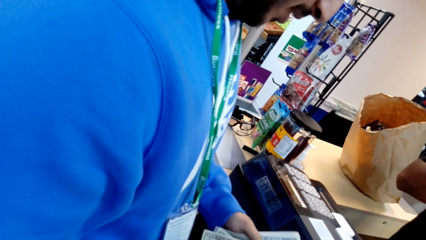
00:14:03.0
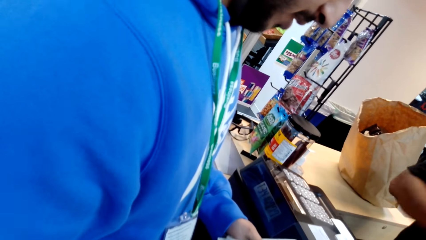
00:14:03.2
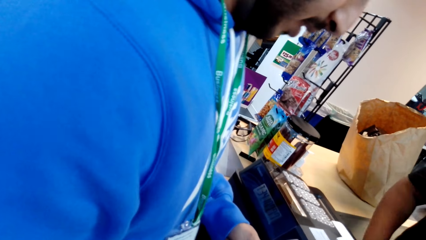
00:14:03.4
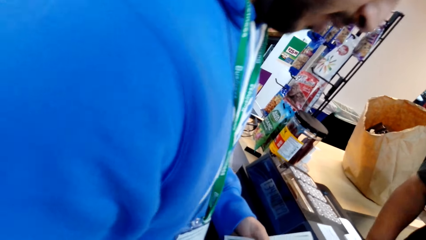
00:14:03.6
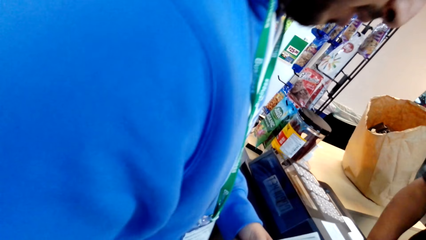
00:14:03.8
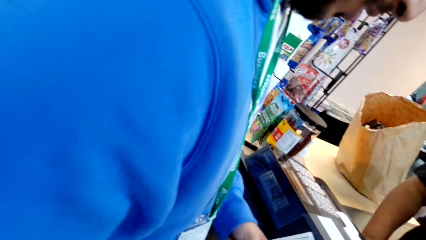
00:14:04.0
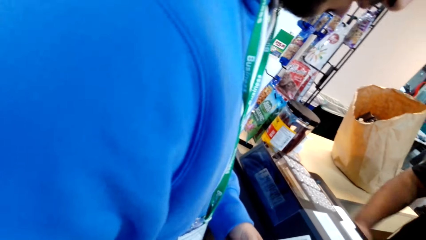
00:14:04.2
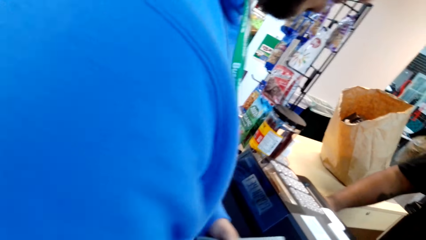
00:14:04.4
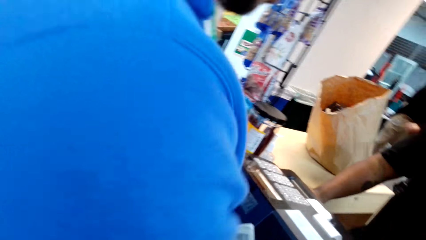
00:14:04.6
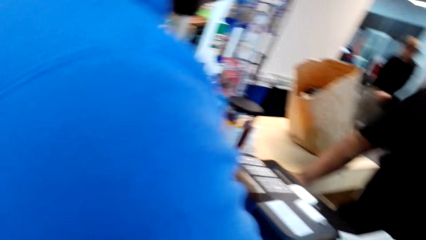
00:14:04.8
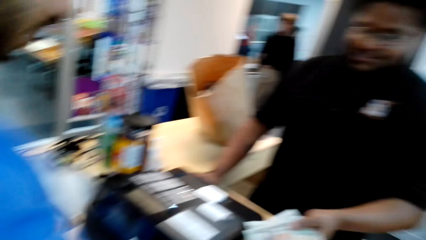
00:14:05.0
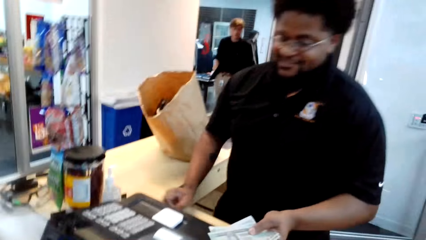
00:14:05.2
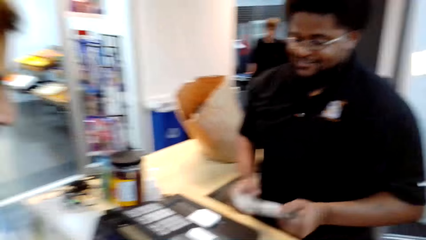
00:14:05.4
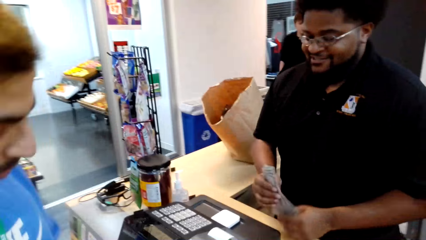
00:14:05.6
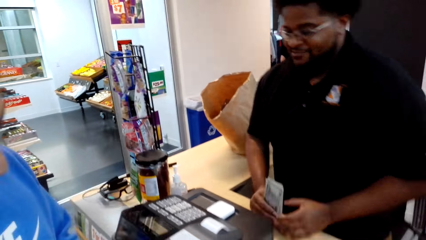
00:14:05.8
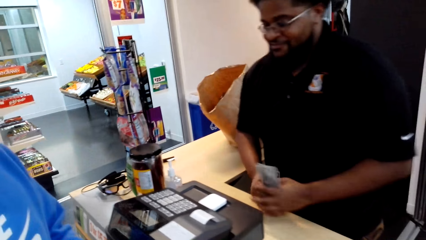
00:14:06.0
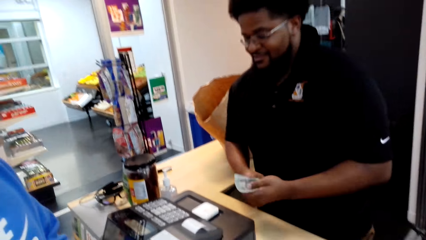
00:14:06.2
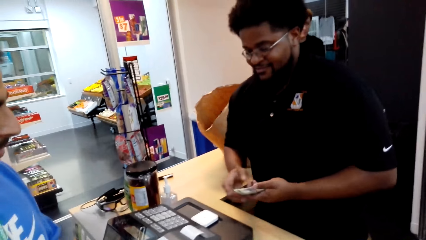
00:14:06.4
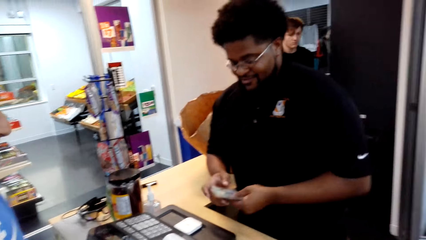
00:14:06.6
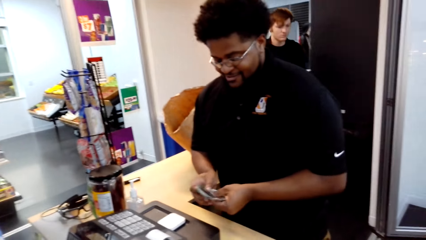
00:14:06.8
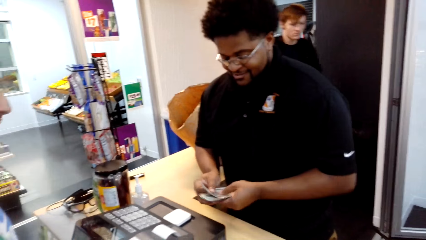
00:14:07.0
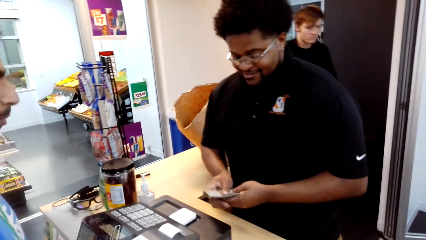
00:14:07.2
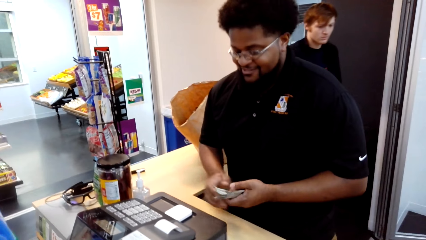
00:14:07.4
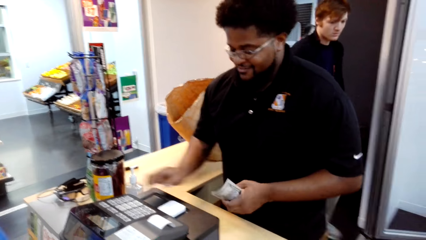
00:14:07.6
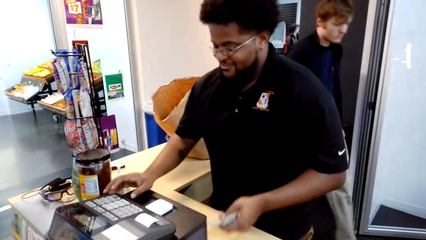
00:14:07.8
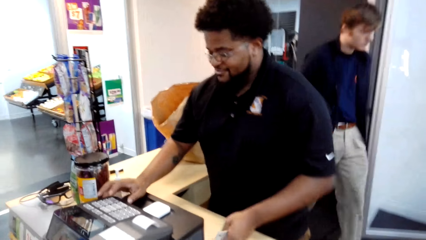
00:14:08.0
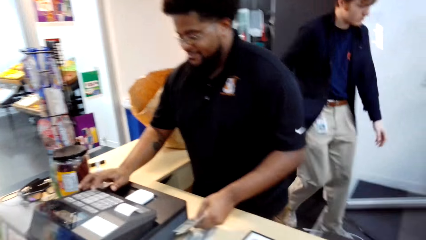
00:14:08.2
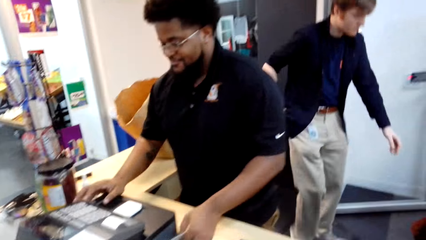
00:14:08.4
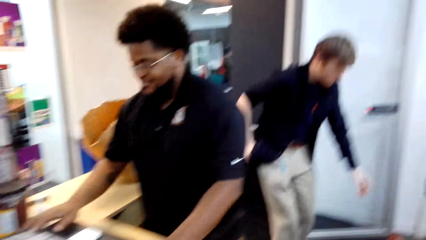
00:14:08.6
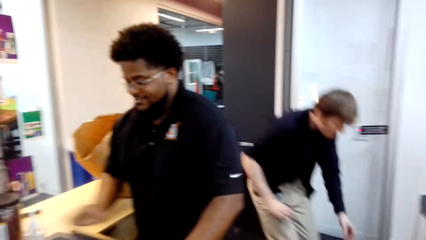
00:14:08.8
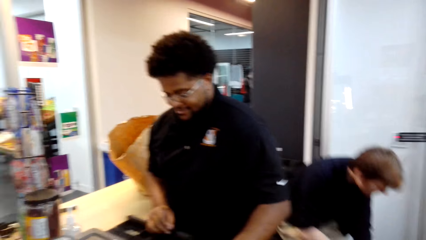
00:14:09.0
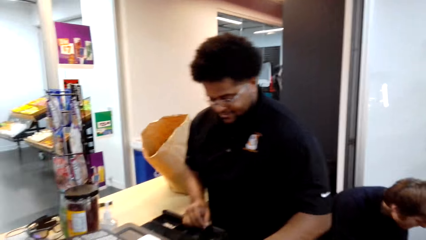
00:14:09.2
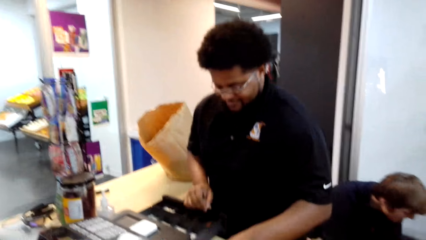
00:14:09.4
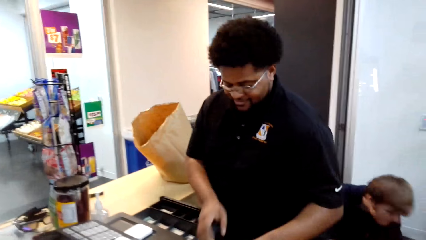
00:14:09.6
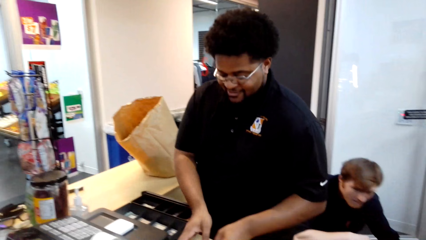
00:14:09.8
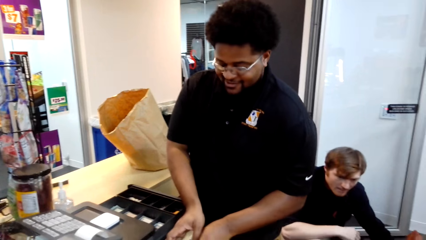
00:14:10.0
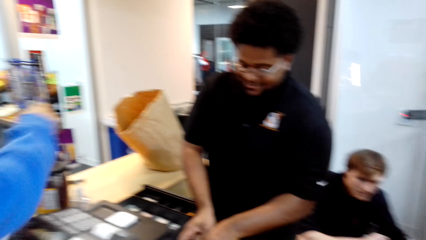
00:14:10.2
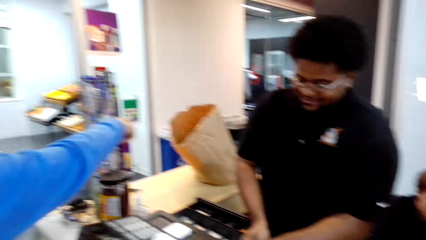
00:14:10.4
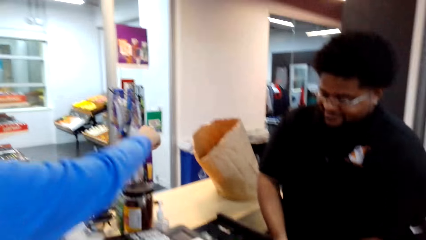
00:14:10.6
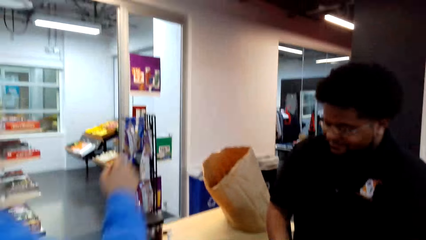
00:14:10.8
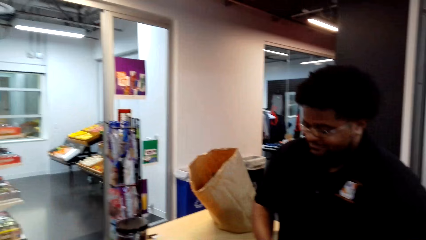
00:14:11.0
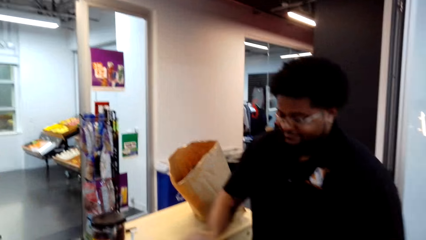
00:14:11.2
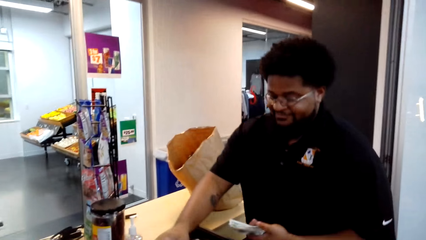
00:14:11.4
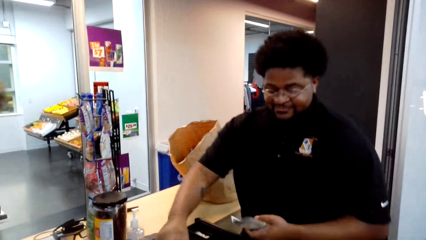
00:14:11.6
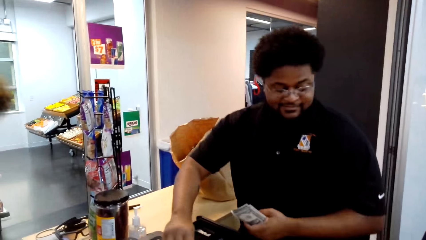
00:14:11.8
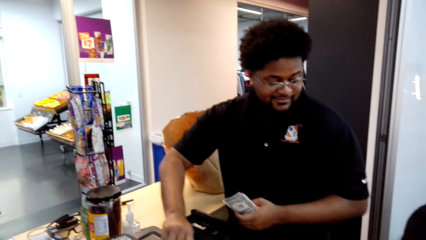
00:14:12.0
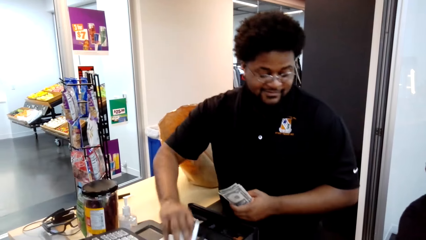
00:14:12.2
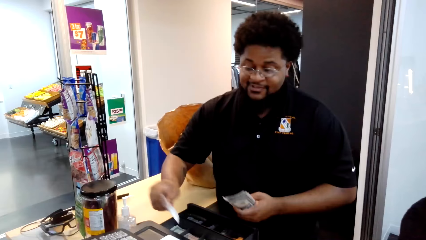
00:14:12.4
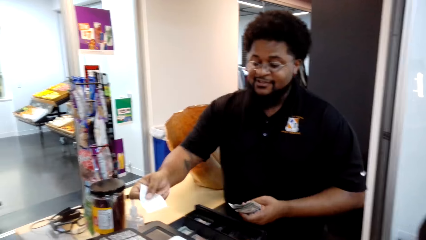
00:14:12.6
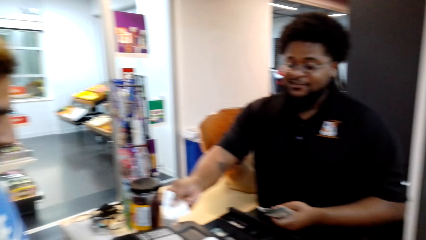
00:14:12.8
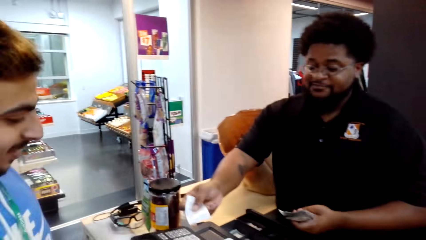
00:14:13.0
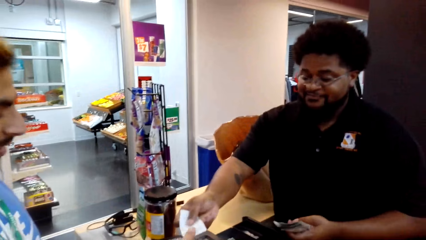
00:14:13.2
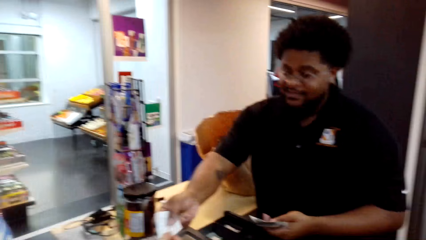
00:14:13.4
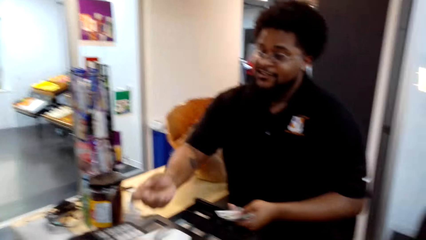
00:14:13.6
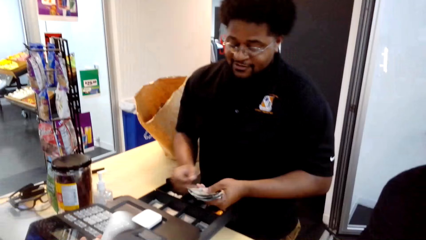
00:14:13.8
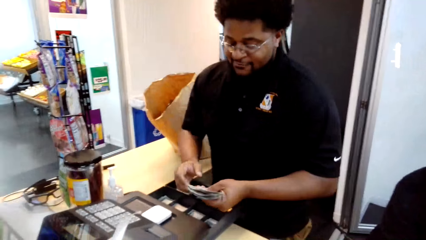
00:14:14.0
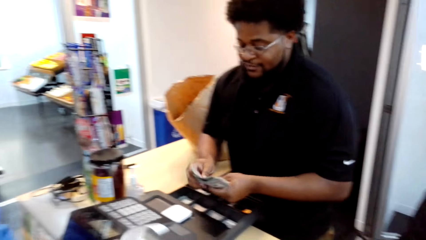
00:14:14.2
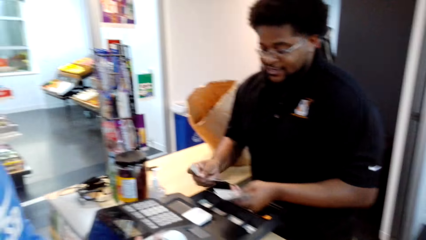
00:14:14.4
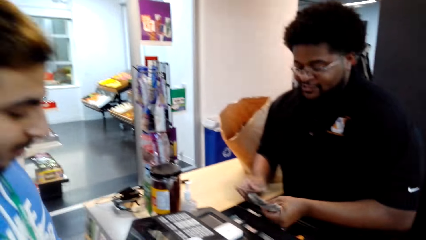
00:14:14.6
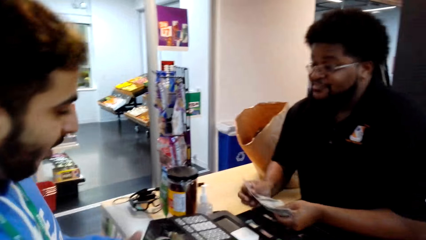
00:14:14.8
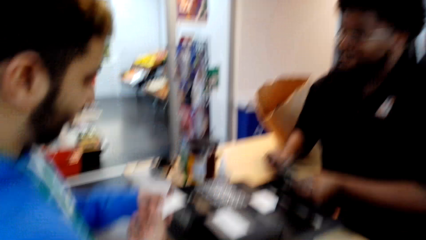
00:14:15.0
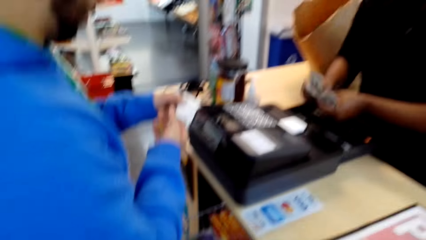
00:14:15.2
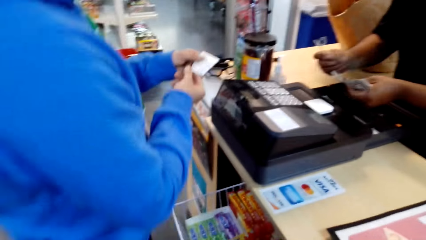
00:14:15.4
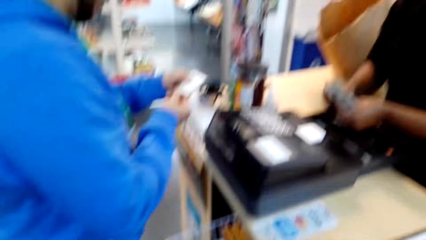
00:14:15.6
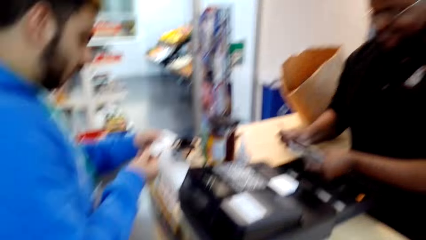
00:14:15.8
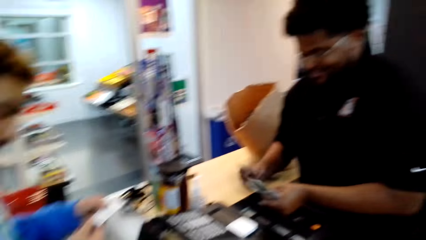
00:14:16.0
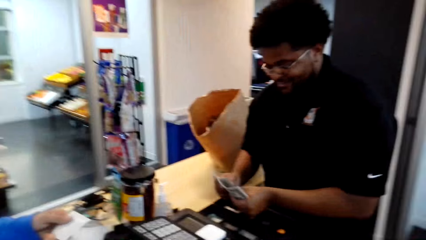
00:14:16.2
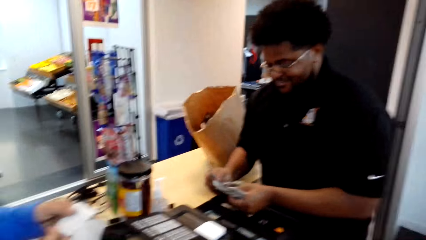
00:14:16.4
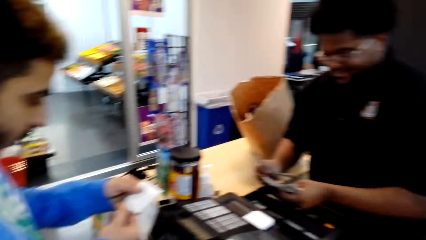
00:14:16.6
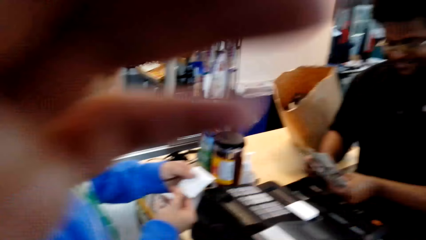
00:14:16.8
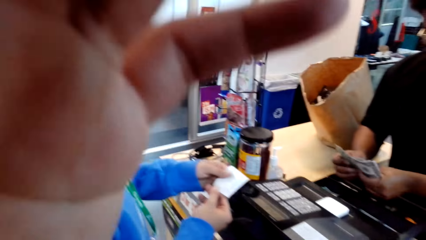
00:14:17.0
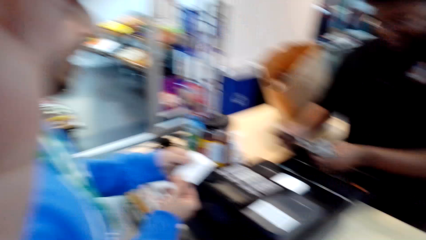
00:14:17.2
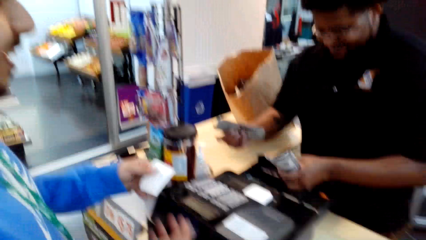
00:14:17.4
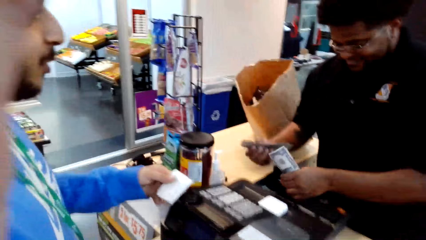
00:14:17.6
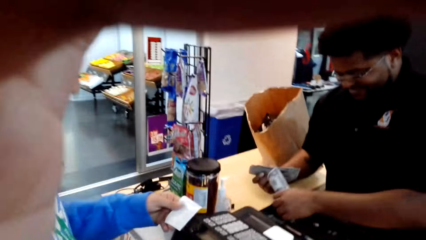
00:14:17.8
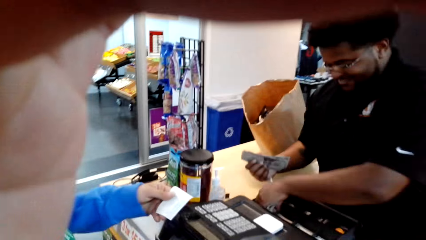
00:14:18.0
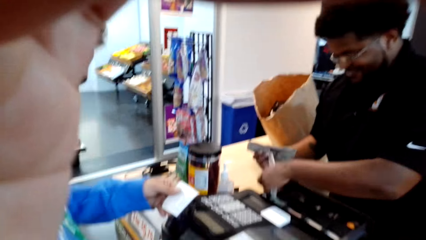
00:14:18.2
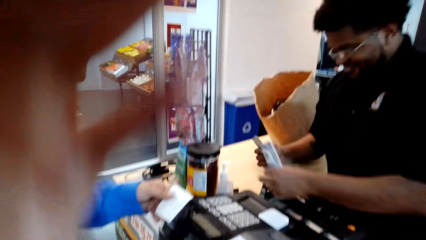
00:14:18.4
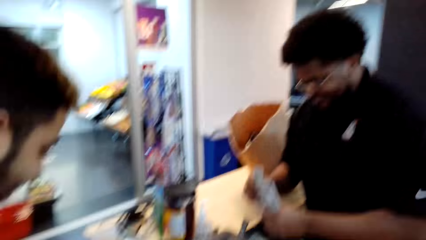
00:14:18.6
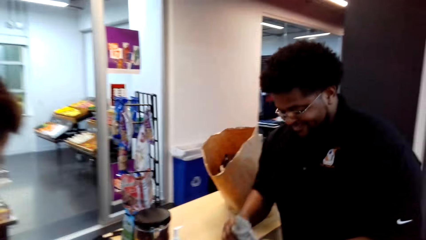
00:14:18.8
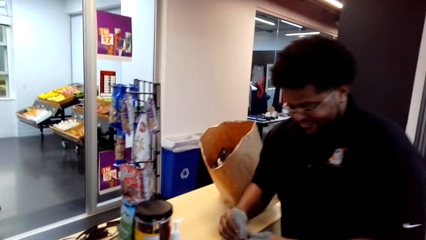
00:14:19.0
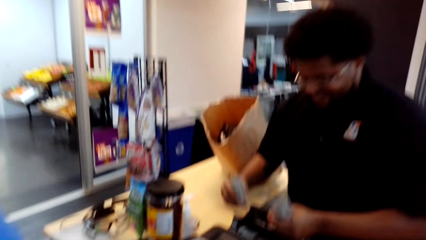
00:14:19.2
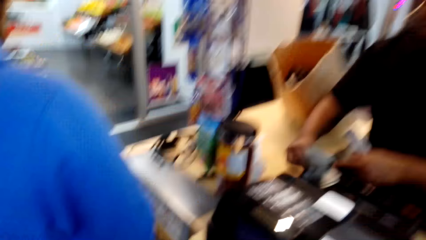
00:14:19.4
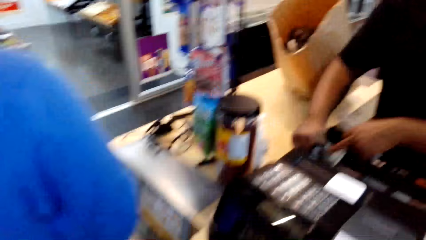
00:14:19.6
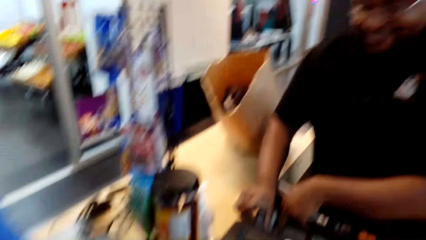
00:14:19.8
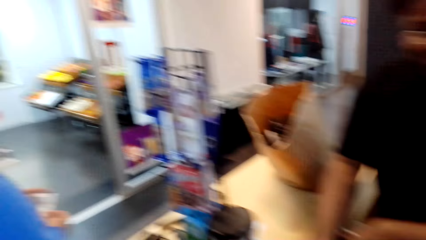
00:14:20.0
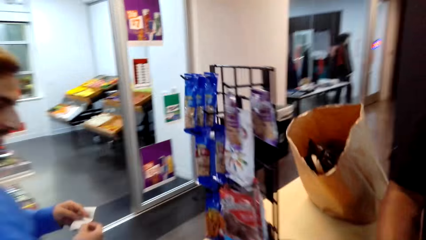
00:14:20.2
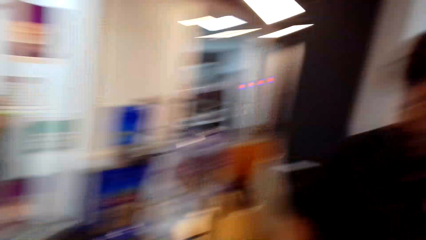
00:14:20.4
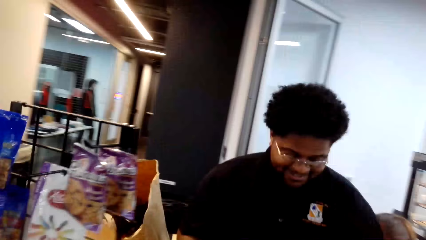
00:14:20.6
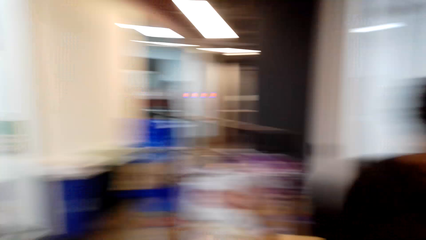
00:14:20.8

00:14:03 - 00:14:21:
A man gives money to a cashier. The camera wearer dialogues with the cashier. The cashier operates the machine. The man takes the receipt from the cashier. The cashier counts the money. The man dialogues with the cashier. The camera wearer touches something.
